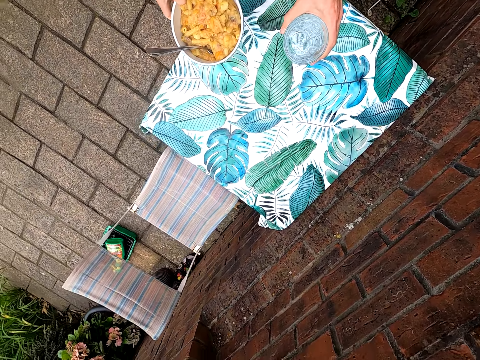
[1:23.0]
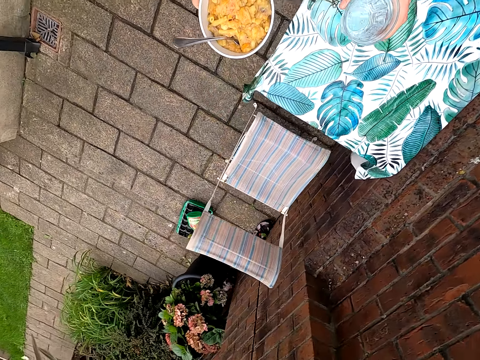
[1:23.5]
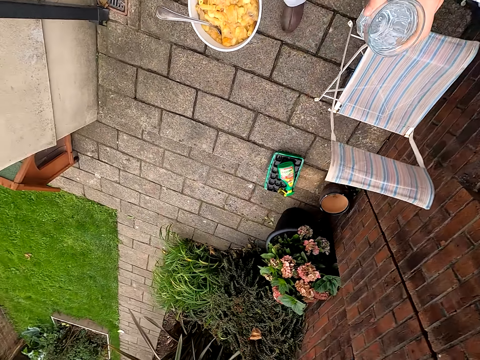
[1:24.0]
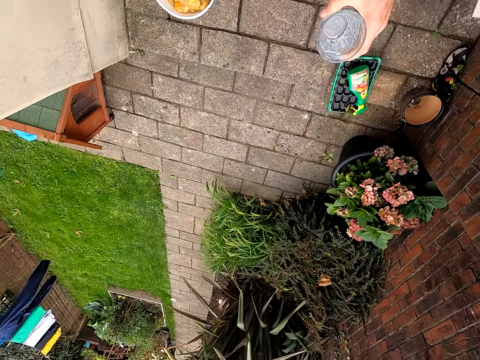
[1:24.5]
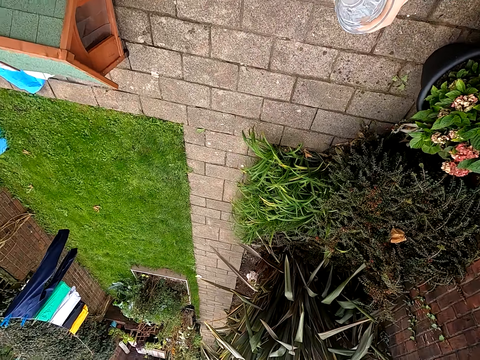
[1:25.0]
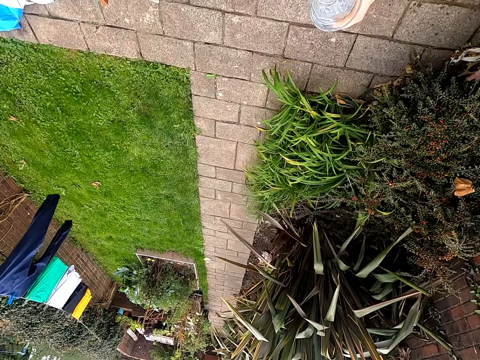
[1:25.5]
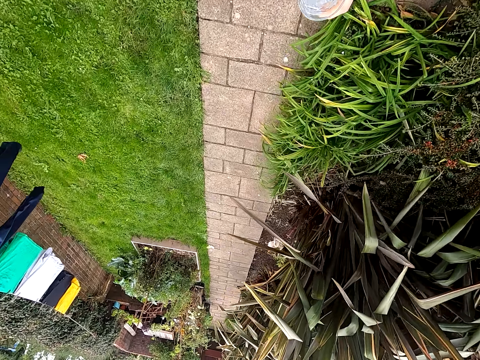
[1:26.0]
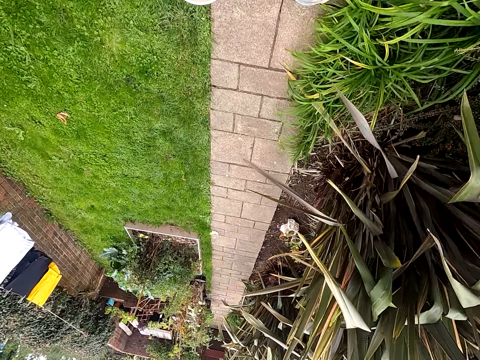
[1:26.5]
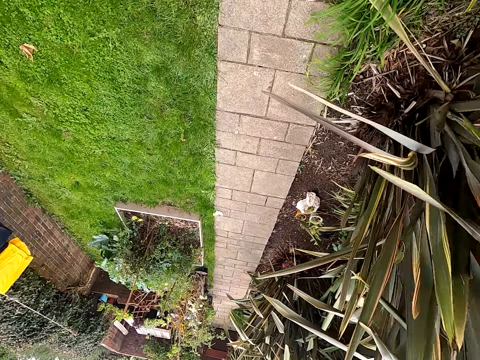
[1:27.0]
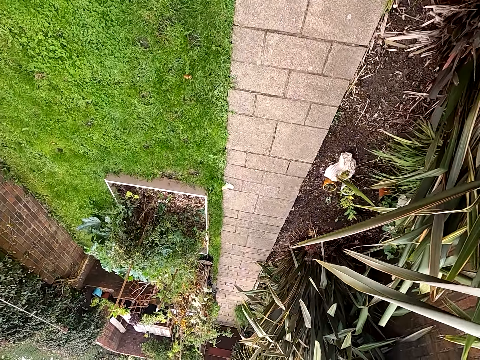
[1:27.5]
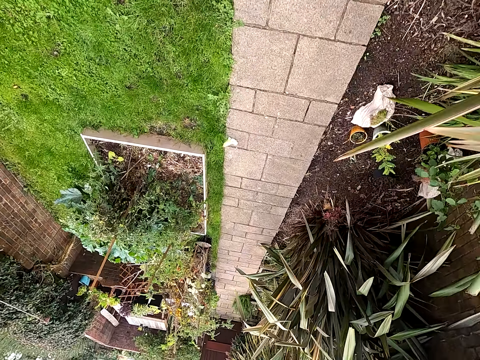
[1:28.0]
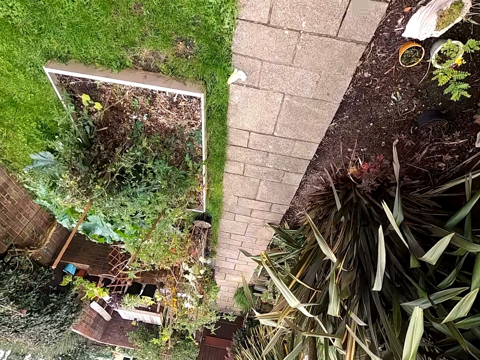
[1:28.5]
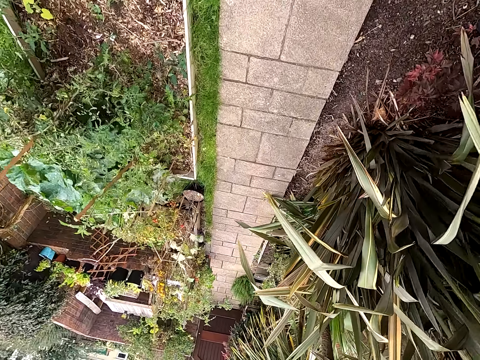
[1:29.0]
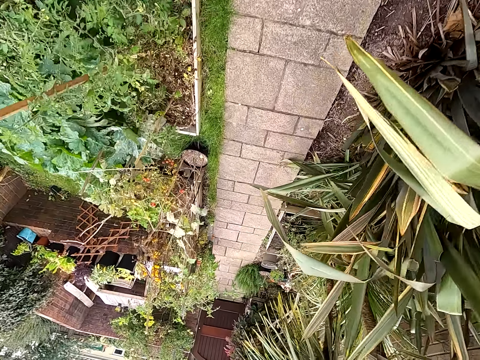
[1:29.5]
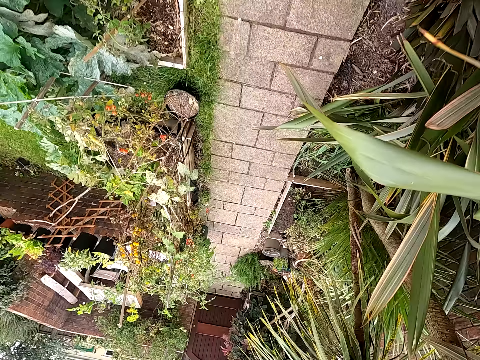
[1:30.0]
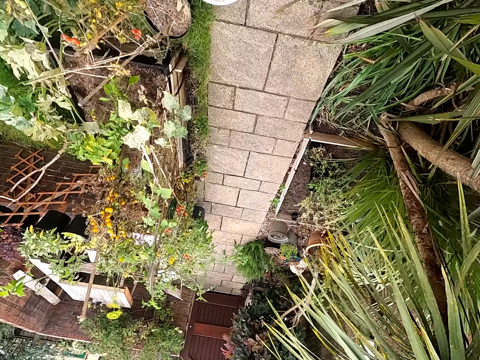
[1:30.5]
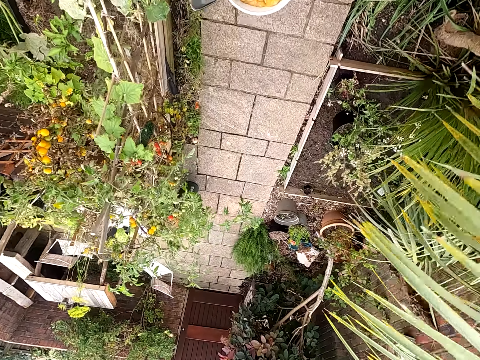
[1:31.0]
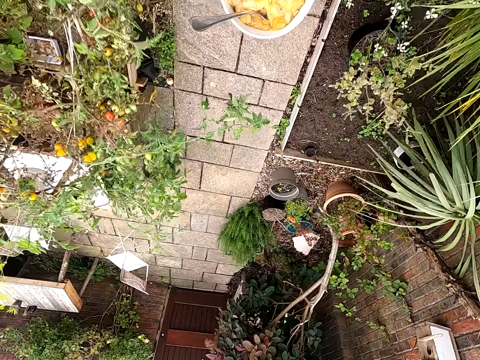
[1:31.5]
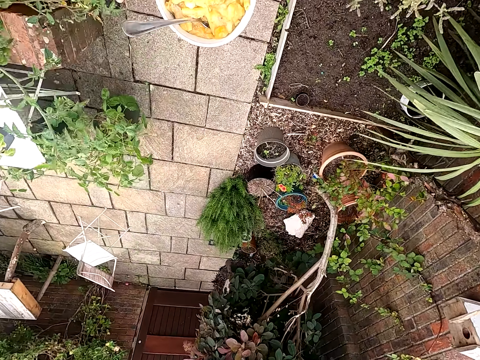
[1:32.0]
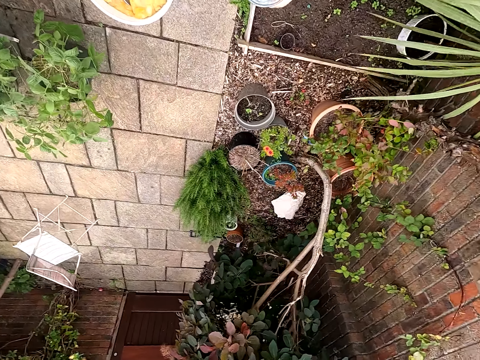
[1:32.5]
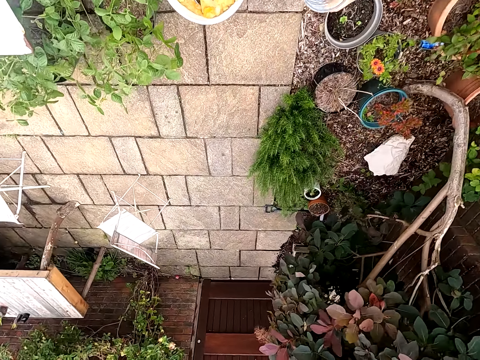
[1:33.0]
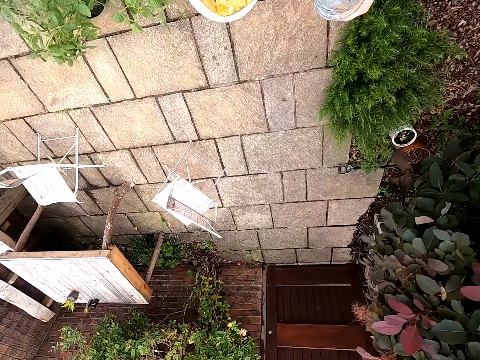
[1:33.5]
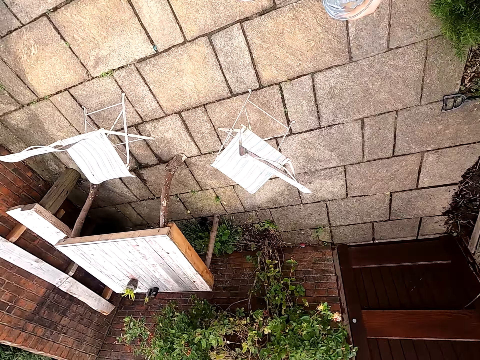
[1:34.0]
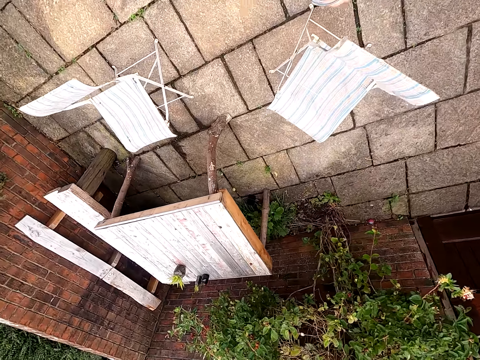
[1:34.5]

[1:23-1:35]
The camera wearer walks on the pavements.

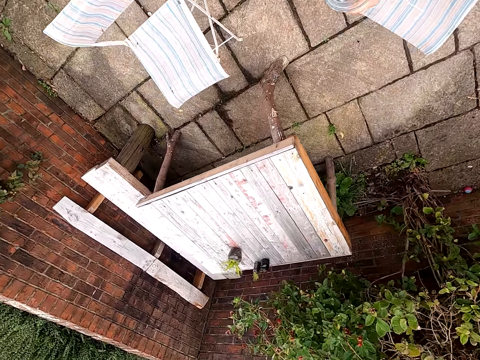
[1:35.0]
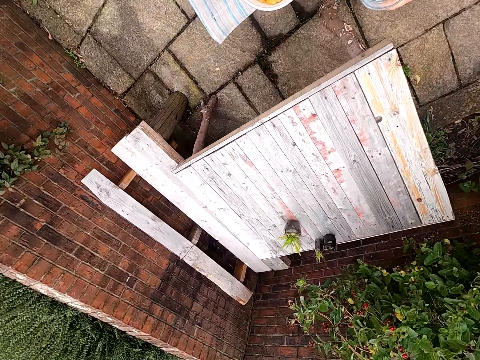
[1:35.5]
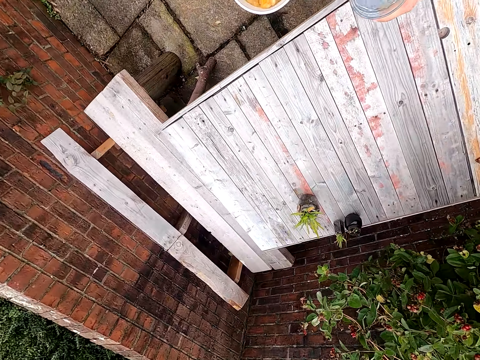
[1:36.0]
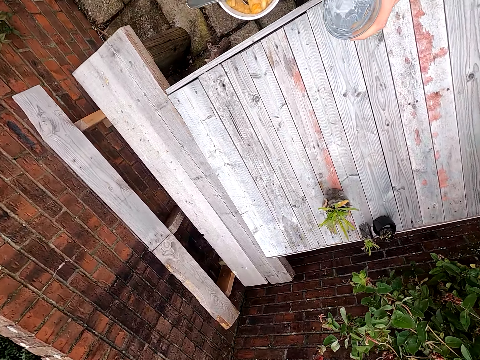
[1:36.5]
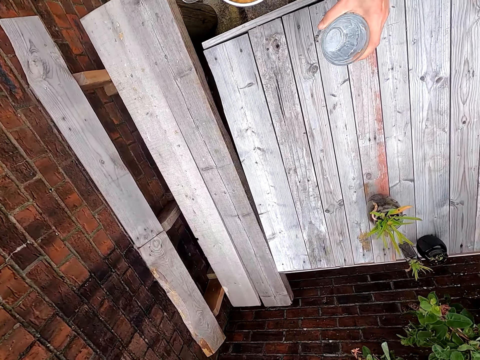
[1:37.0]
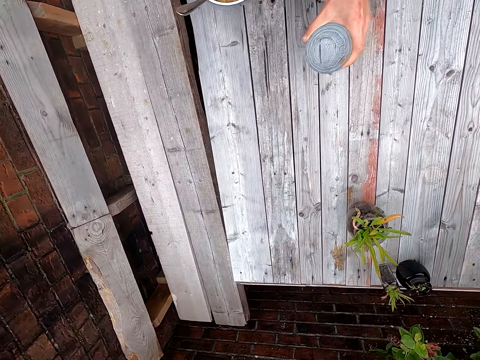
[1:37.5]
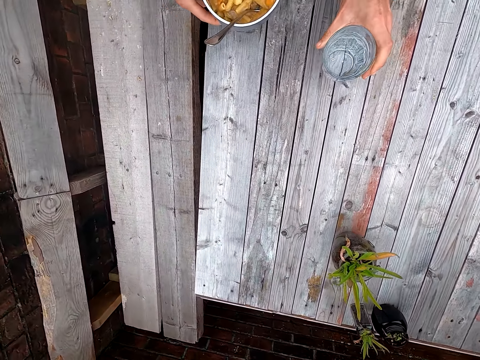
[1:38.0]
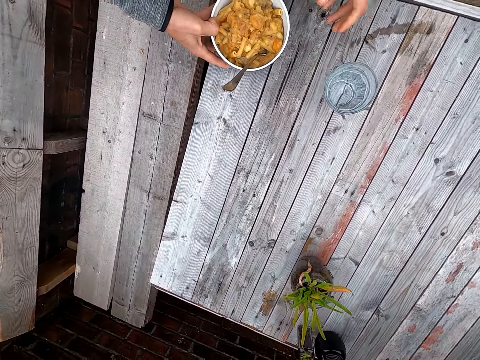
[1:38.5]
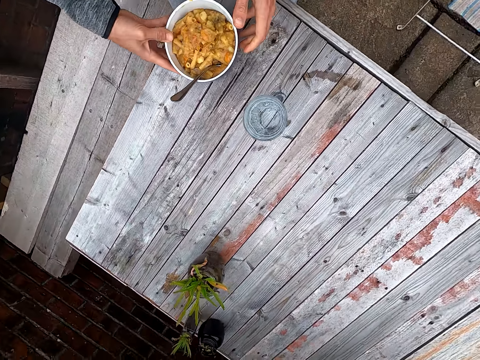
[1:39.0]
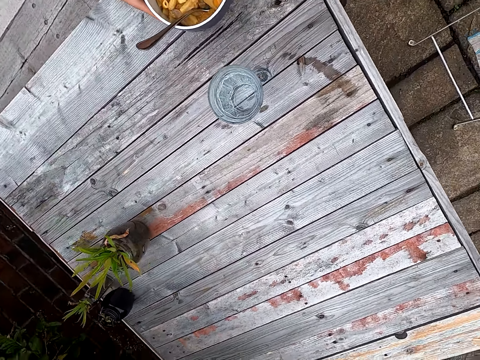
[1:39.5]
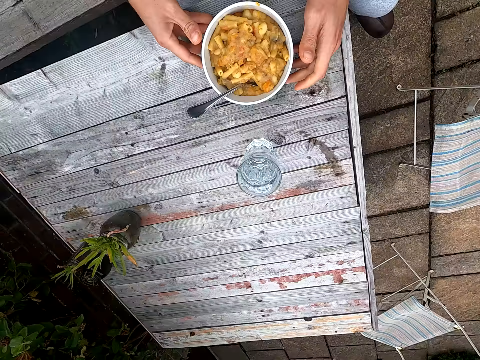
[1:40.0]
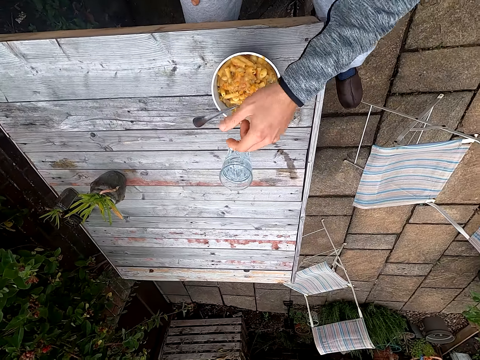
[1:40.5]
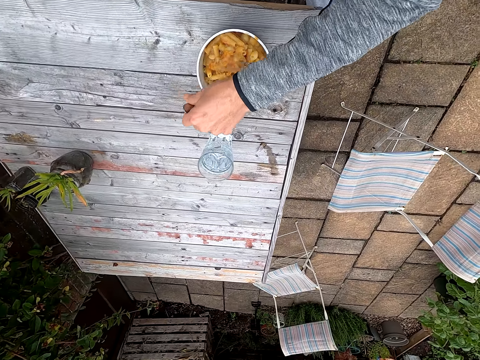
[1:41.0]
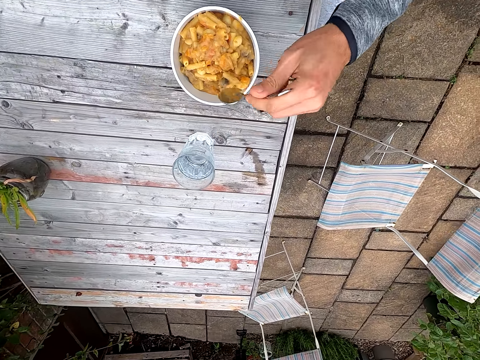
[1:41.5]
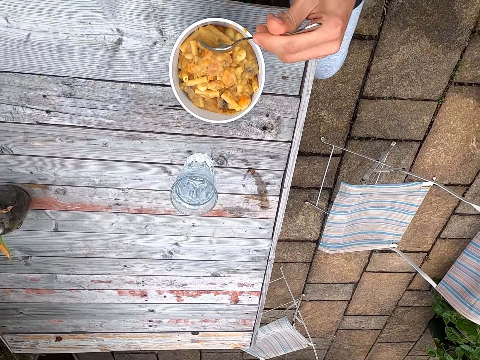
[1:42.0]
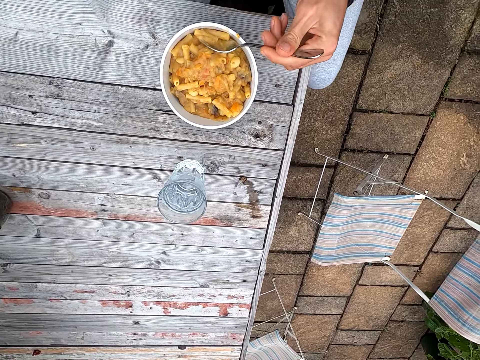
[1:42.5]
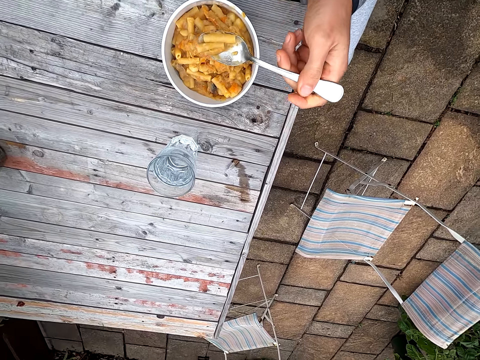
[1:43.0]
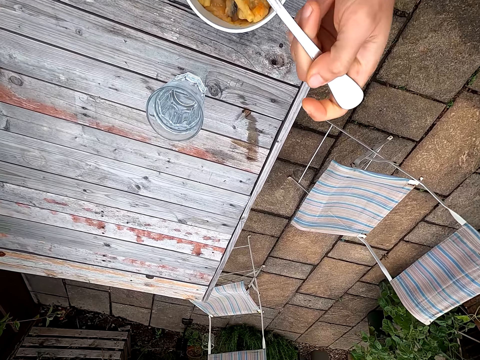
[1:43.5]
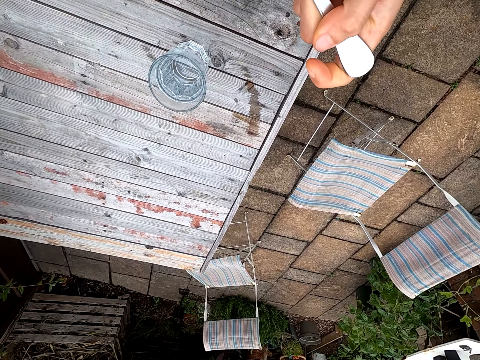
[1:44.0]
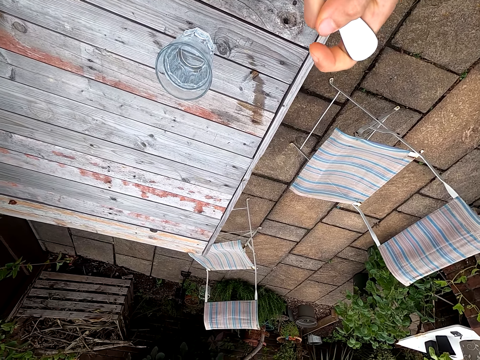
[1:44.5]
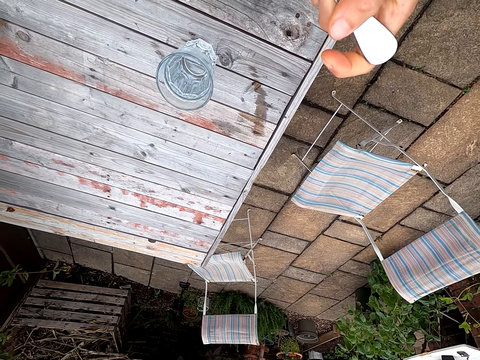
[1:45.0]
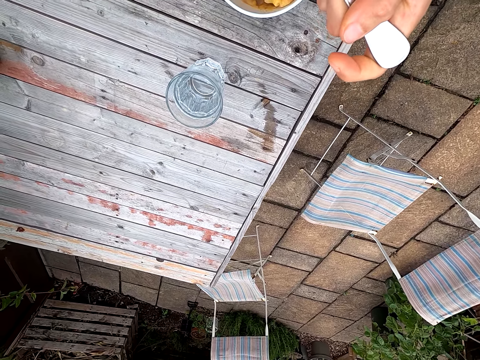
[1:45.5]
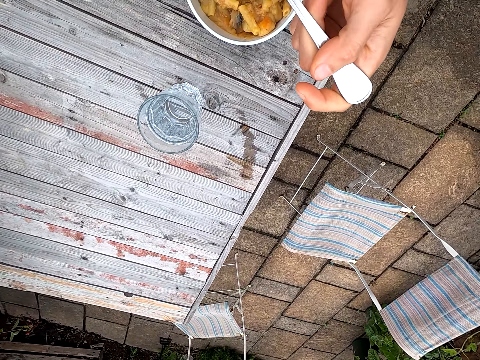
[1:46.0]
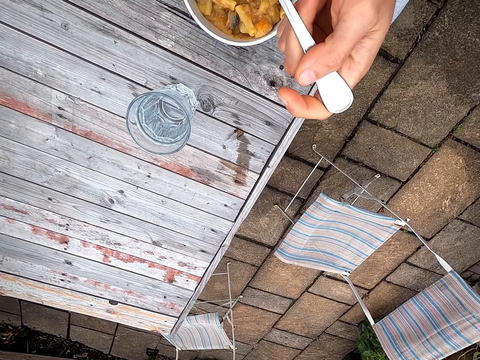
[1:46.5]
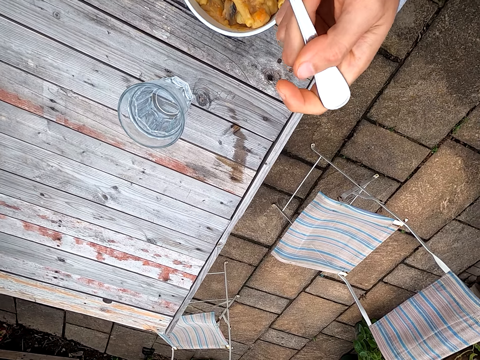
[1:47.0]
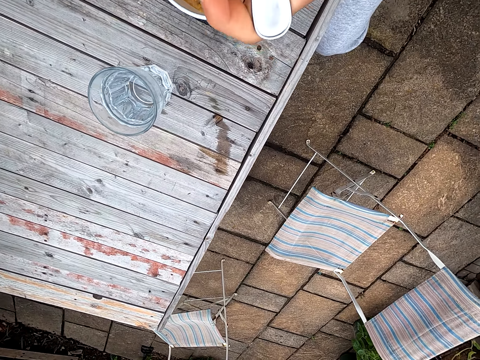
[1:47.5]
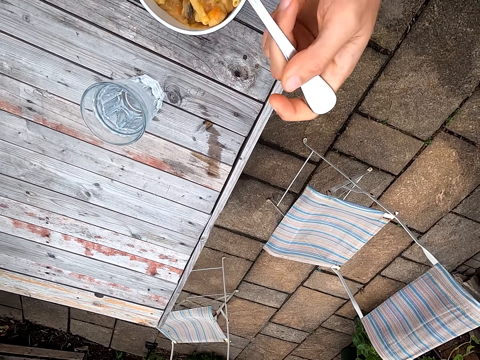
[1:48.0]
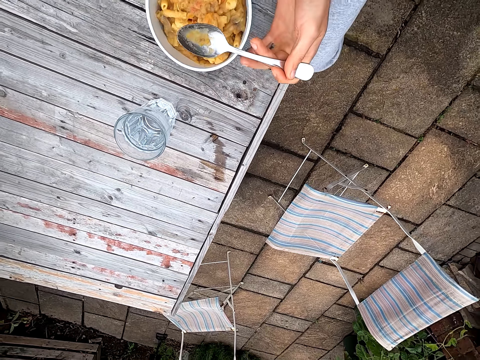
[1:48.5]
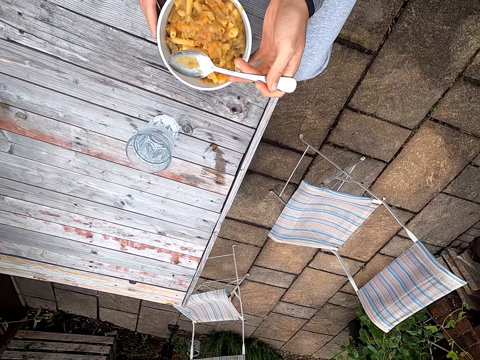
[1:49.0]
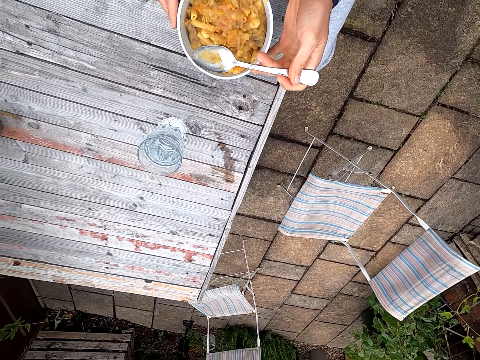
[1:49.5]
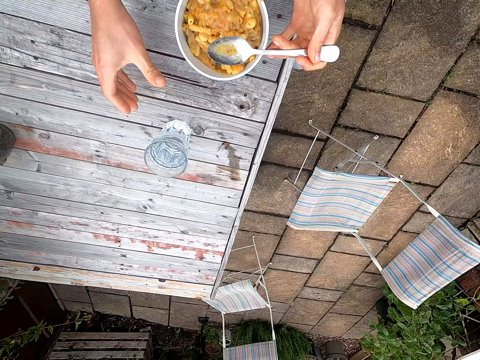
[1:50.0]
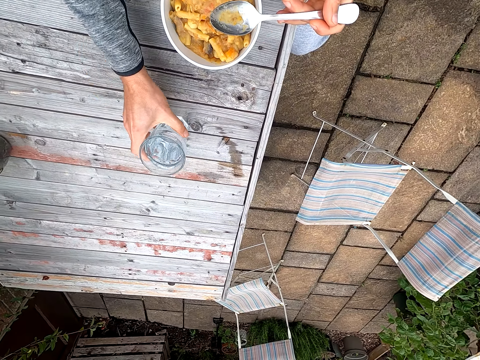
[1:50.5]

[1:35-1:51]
The camera wearer puts a glass of water on a table. They put a plate of pasta on the table. They touch a bowl. They sit on a chair. They take a spoon. They scoop pasta on the spoon. They eat the pasta. They move the spoon towards the mouth. They move the plate of pasta on the table.
